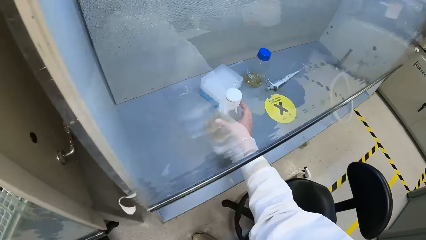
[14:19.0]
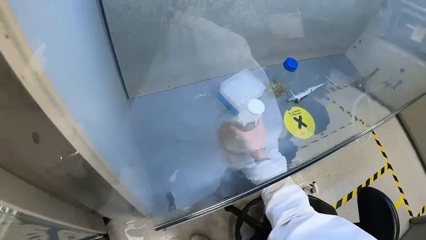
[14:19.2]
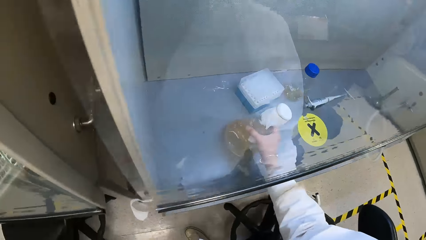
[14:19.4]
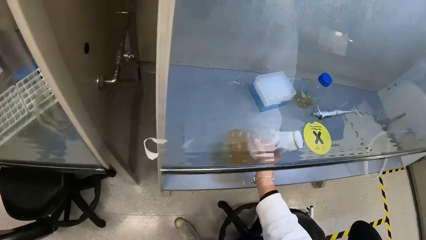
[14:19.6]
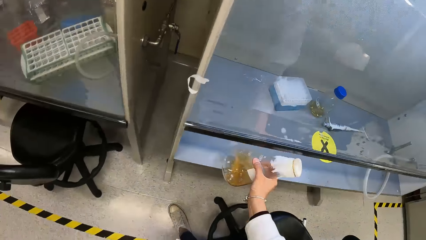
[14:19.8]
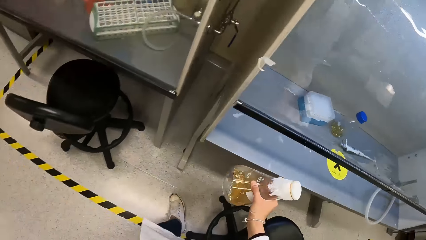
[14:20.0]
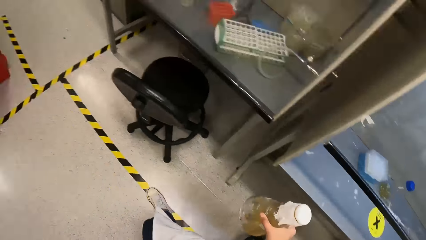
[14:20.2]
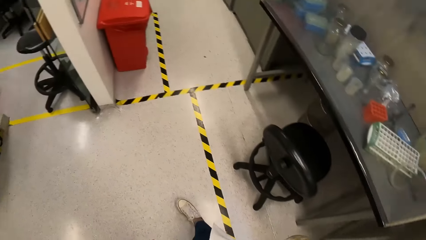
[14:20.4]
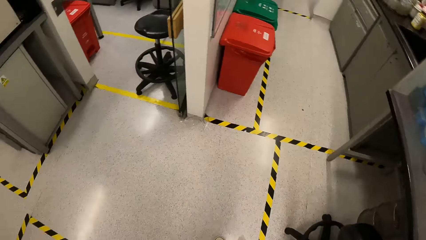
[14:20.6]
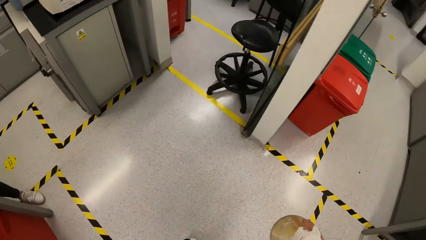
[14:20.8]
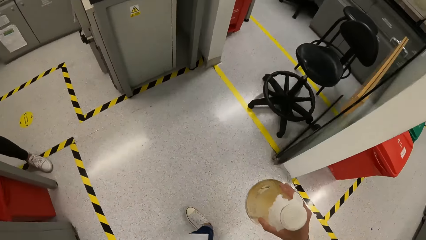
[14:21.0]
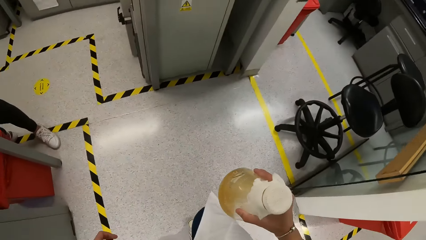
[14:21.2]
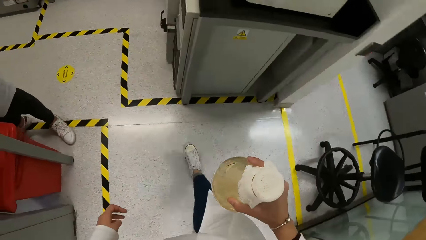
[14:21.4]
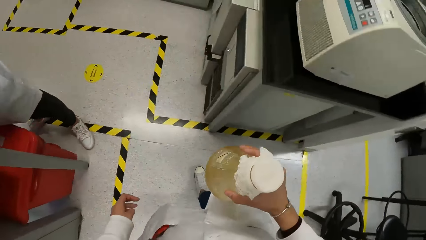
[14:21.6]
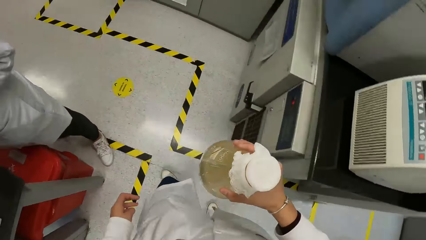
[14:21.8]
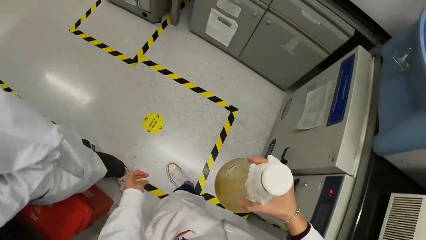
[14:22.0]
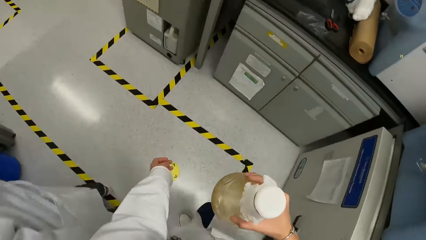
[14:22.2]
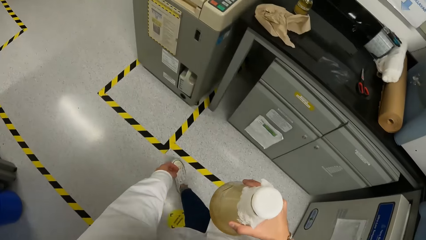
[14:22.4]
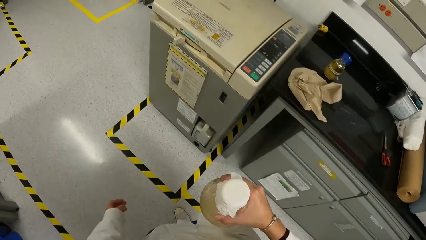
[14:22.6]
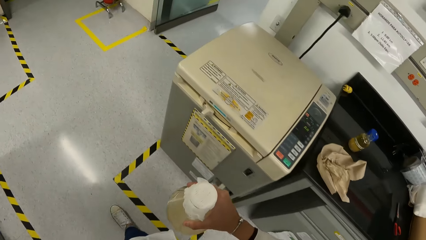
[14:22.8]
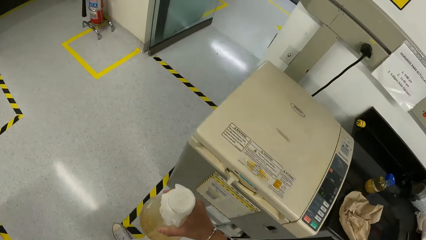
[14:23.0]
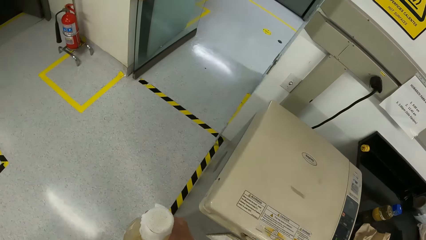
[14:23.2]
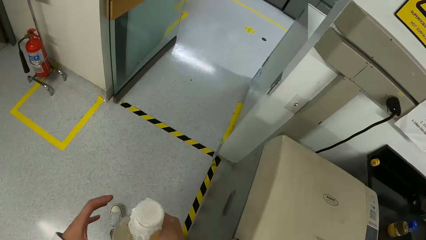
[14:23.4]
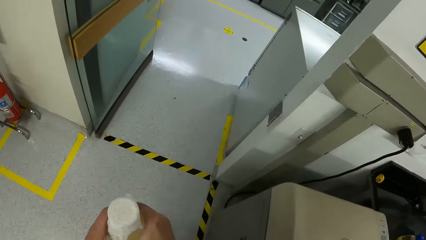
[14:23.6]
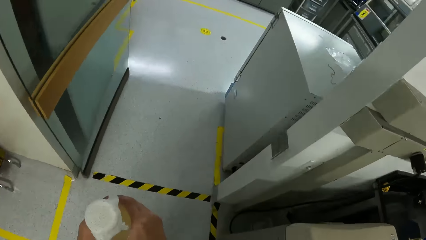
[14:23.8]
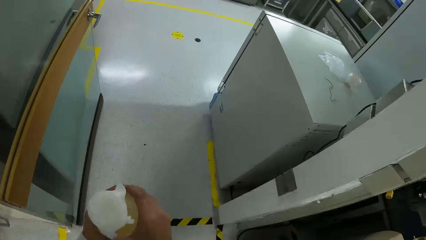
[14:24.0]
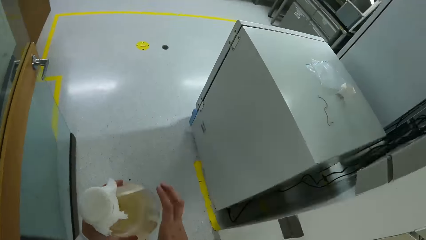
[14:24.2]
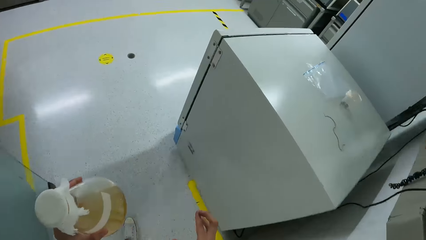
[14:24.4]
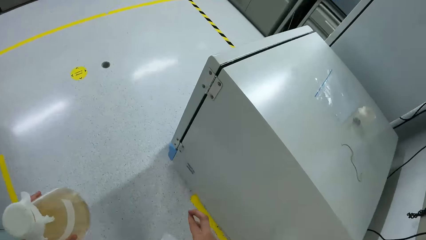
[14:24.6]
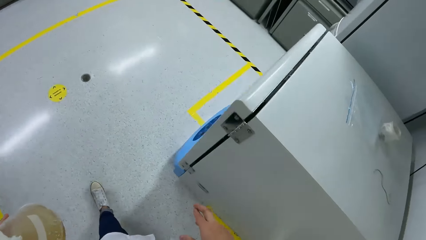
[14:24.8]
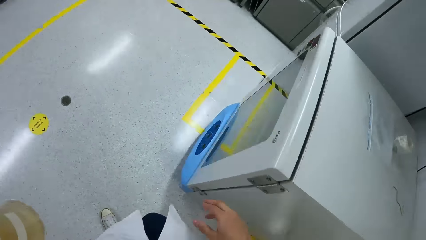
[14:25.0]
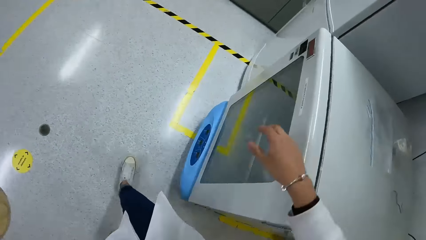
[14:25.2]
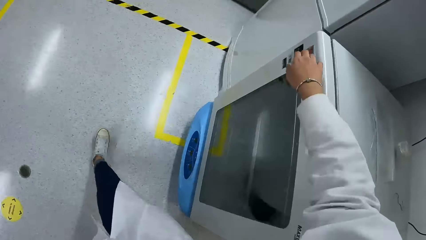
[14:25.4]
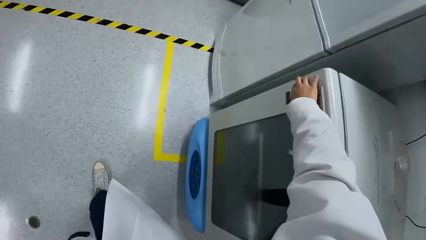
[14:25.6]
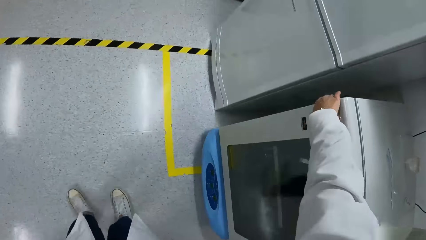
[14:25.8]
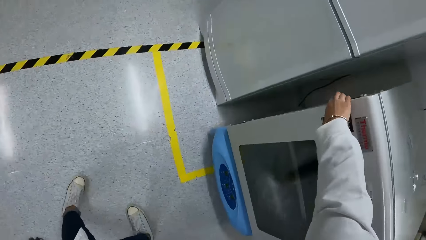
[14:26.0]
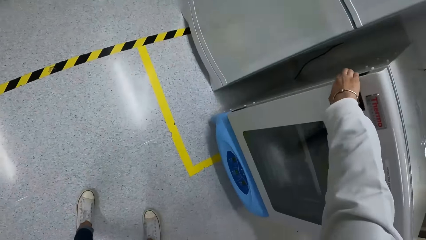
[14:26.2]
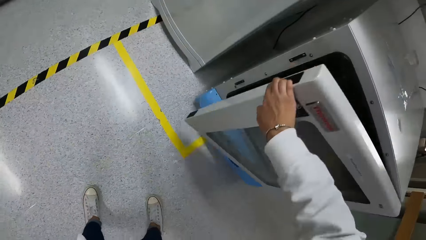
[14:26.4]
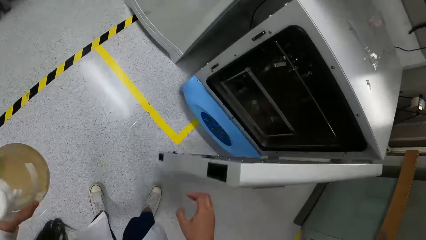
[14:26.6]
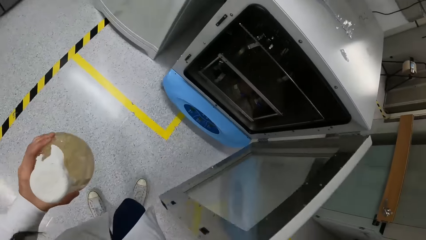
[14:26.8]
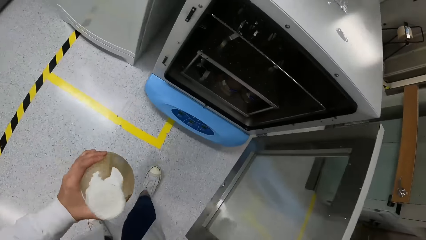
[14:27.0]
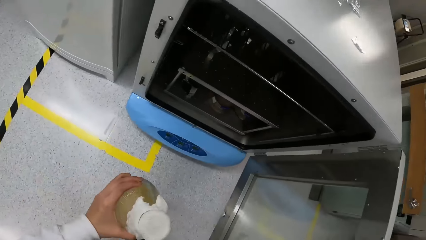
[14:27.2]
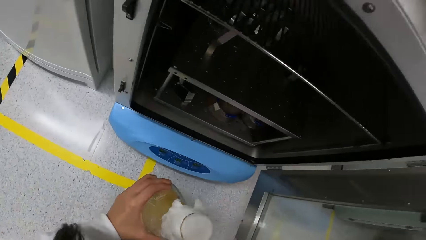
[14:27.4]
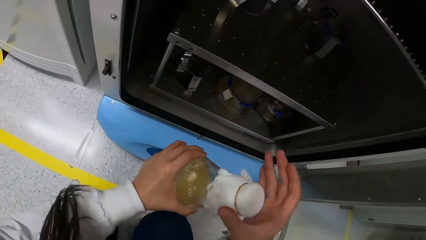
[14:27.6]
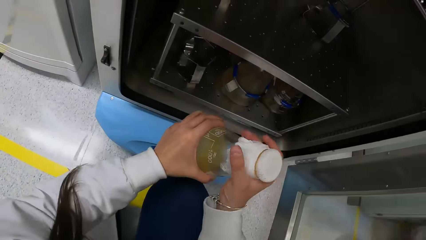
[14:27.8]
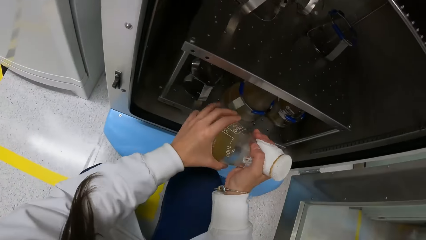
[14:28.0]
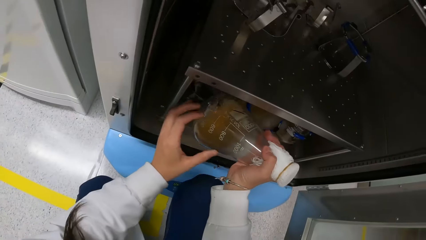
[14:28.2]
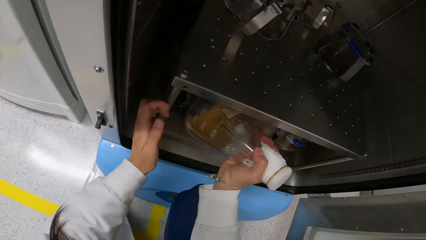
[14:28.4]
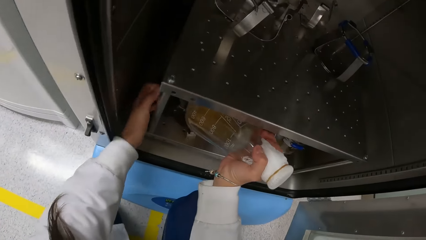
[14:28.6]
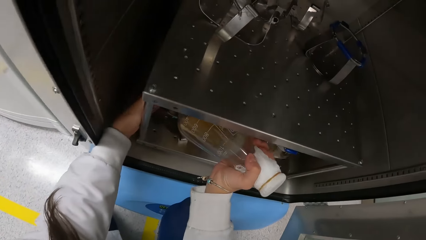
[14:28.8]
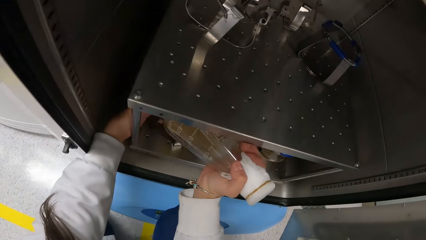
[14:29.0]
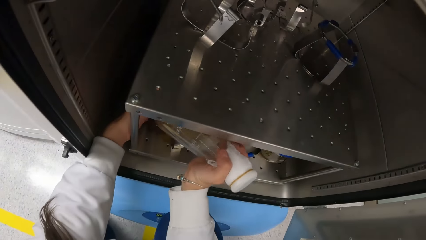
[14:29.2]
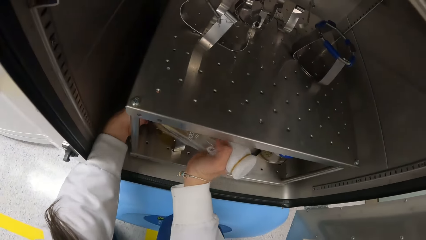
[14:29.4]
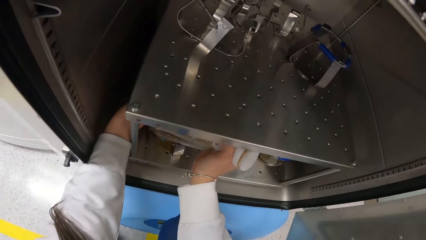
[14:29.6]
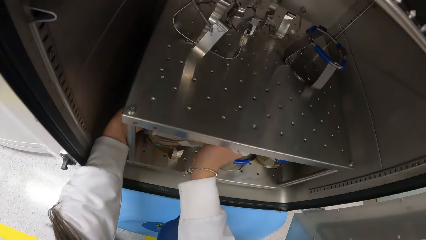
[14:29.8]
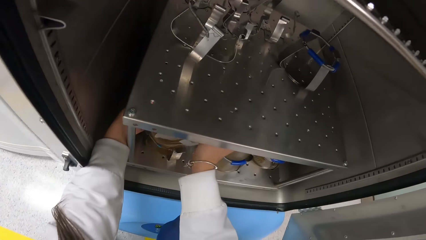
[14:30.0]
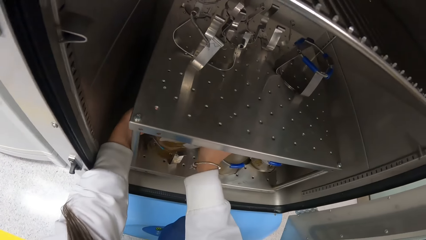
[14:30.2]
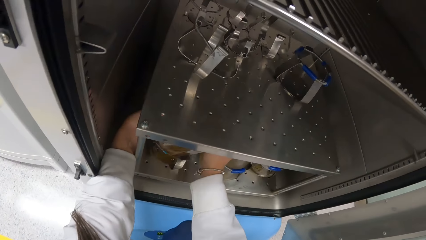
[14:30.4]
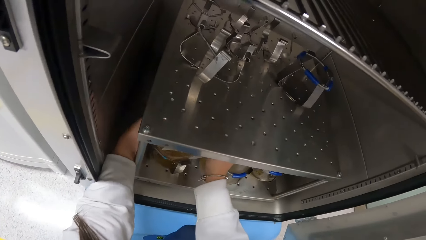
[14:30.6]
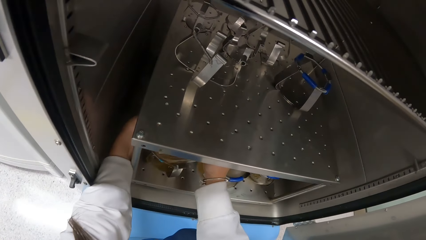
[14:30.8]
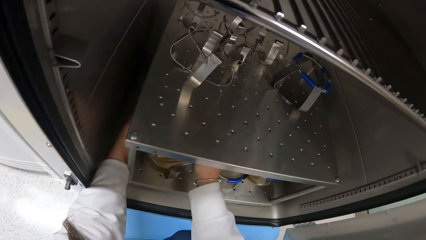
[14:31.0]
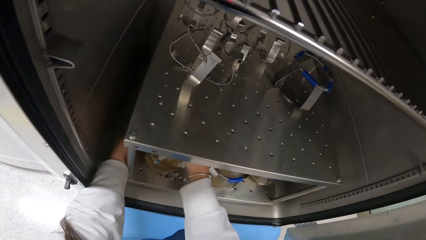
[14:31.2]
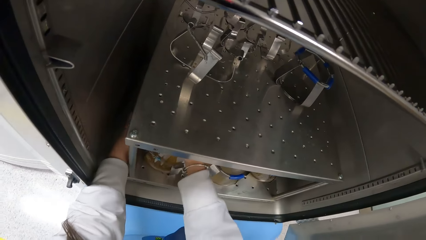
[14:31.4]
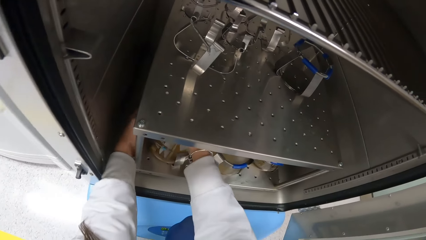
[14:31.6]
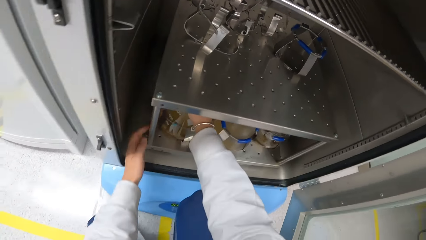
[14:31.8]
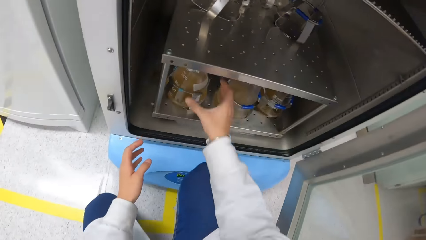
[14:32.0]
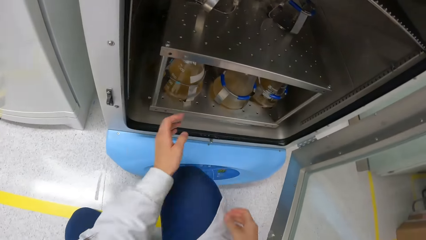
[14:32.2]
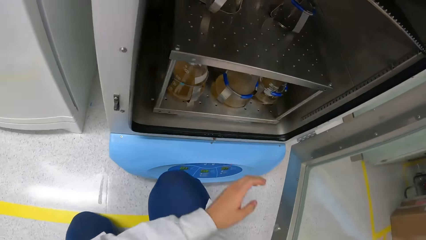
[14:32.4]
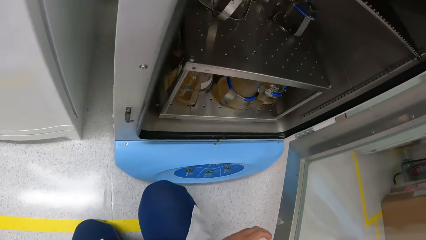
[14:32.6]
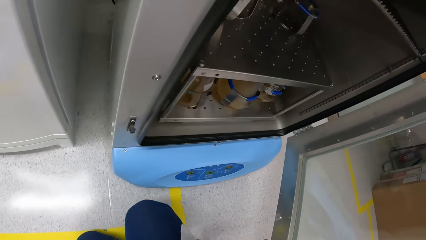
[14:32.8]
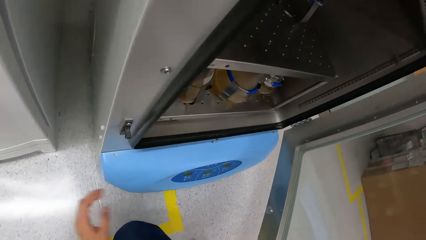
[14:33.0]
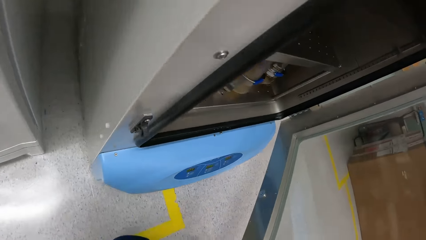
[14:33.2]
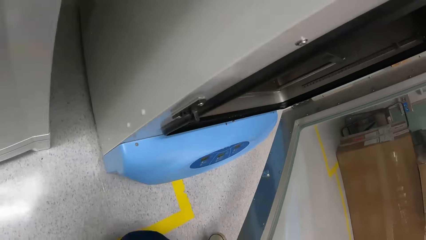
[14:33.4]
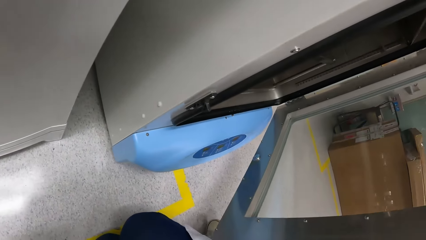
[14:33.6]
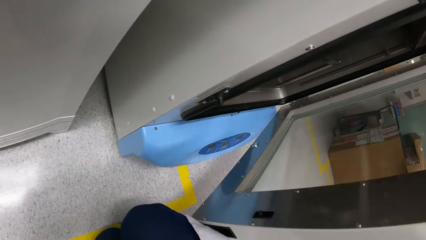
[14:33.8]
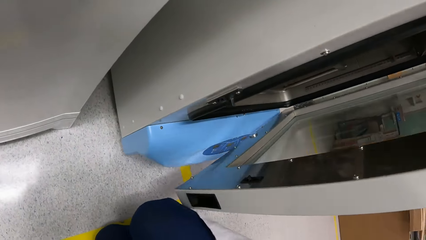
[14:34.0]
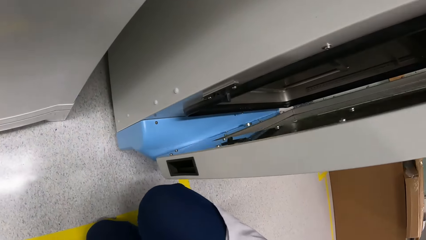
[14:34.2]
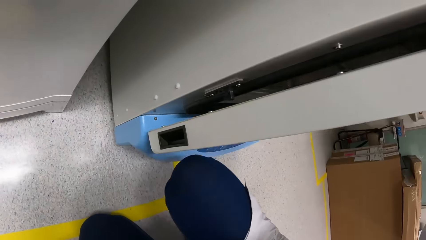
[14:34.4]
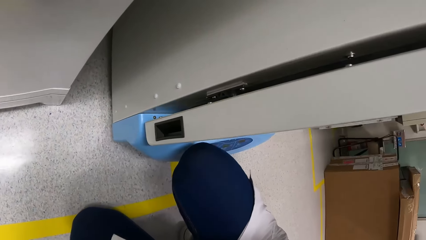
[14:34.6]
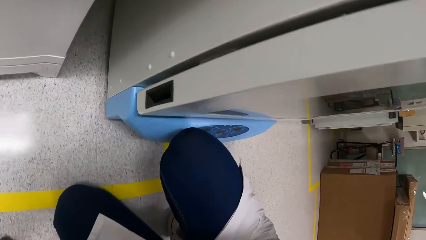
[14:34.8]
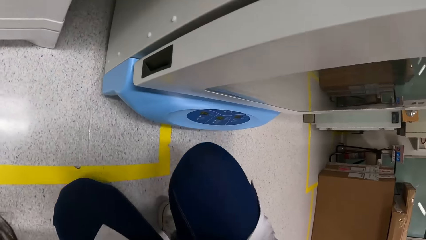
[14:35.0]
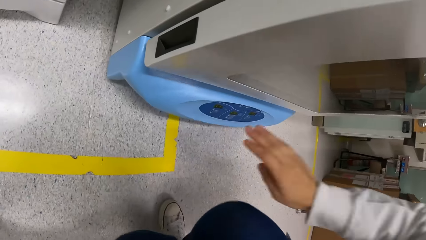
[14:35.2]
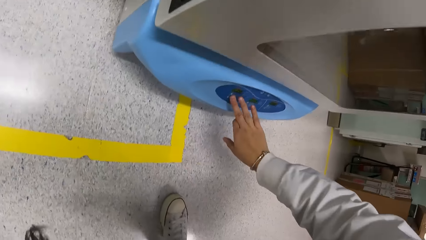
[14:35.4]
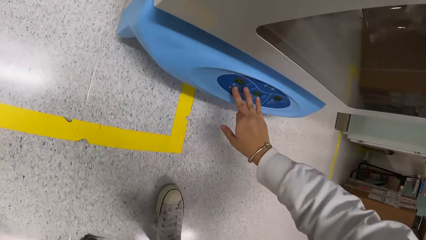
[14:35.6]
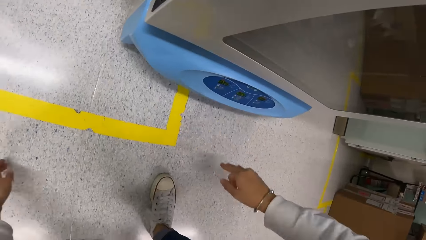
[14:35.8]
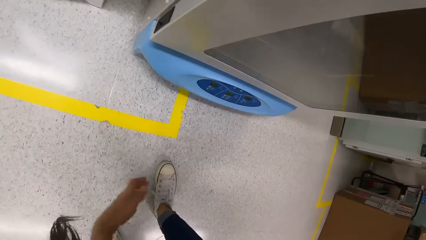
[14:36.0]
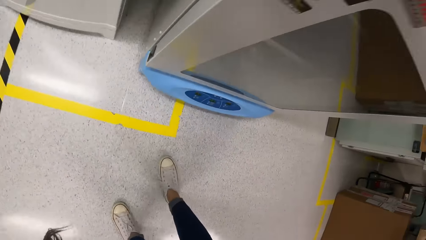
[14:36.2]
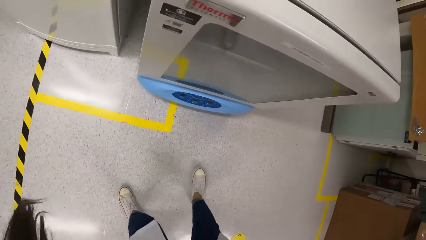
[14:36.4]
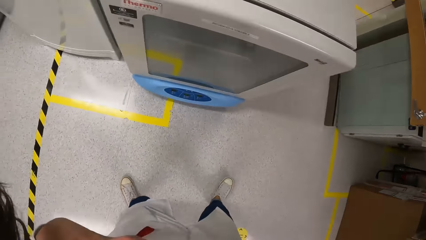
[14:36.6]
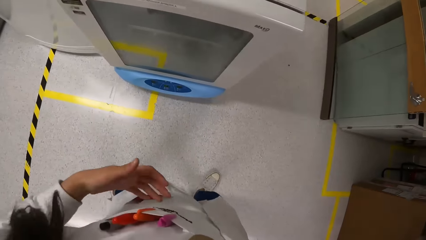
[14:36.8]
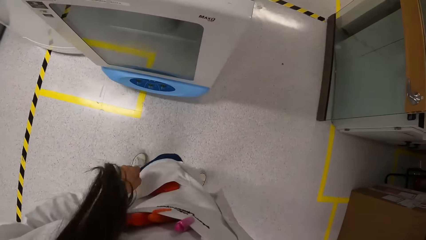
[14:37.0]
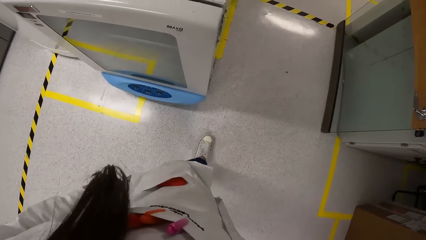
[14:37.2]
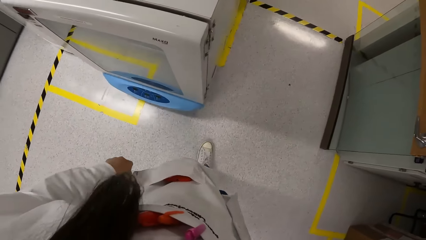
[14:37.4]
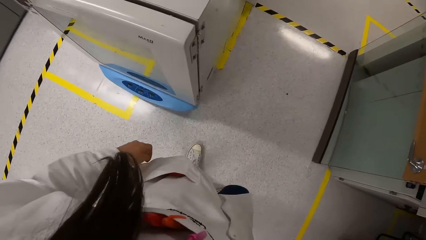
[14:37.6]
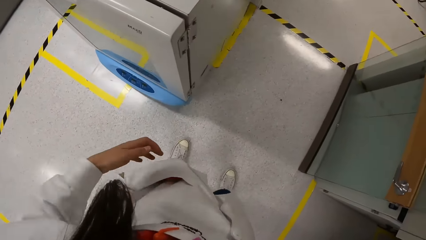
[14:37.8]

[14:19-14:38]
The camera wearer picks up a conical flask from a slab with her right hand. She carries the conical flask. She walks out of the room in the laboratory through the door. She transfers the conical flask from her right hand to her left hand. She walks out of the room through the door. She opens a fridge with her right hand. She transfers the conical flask from her left hand to her right hand. She places the conical flask into the fridge with both hands. She closes the fridge with her right hand. She operates a button on the fridge with her right hand. She moves around.
